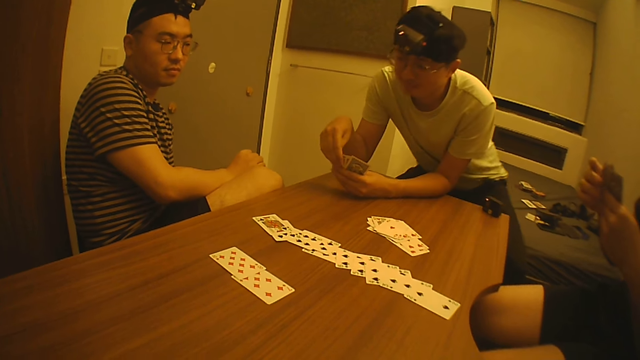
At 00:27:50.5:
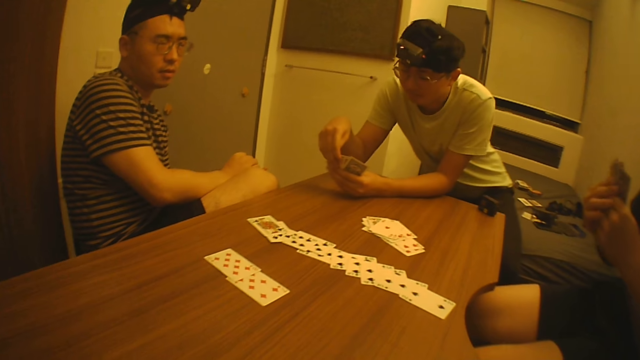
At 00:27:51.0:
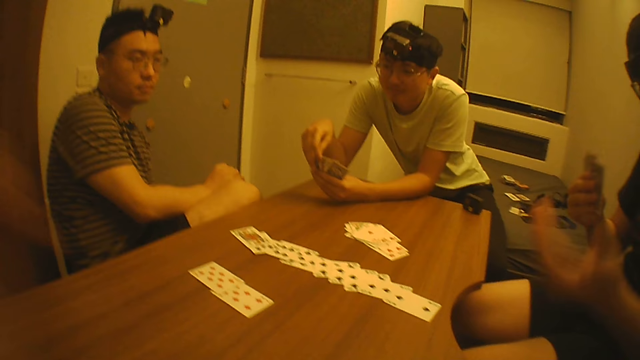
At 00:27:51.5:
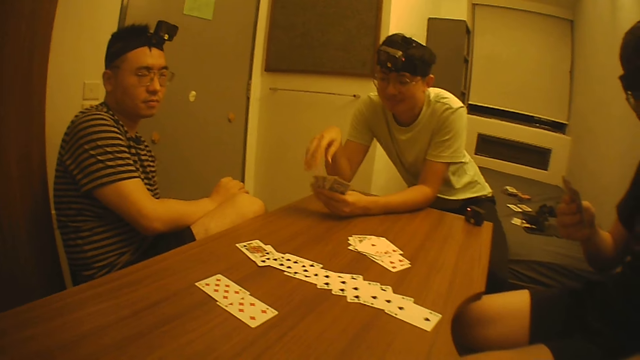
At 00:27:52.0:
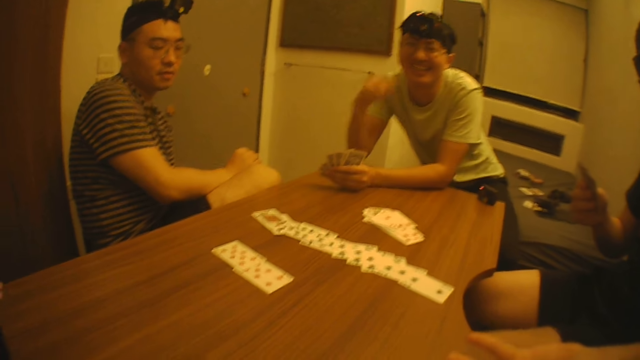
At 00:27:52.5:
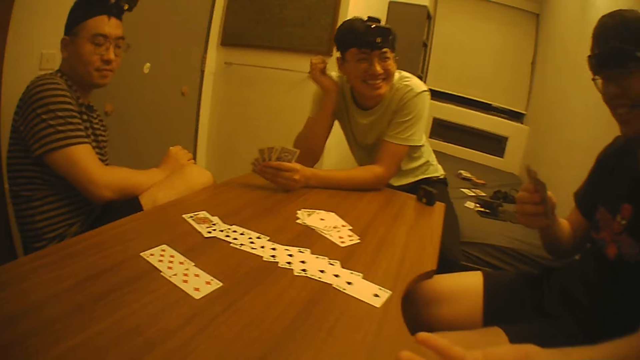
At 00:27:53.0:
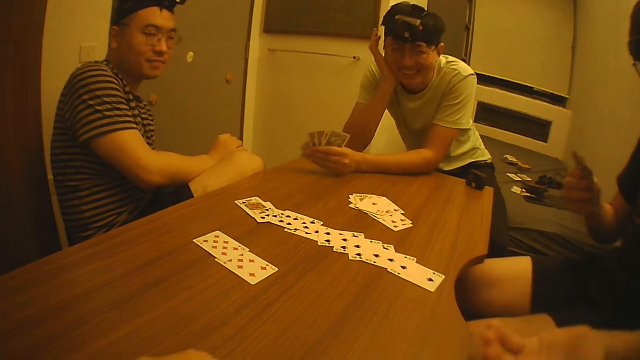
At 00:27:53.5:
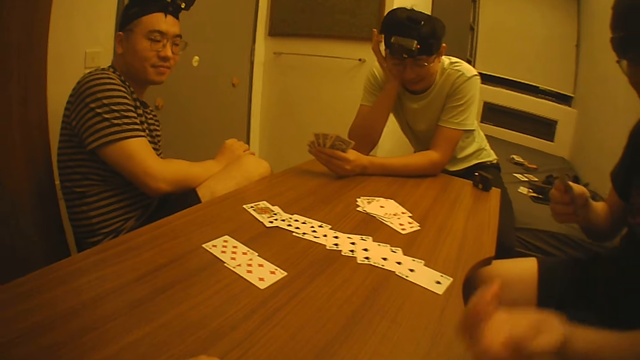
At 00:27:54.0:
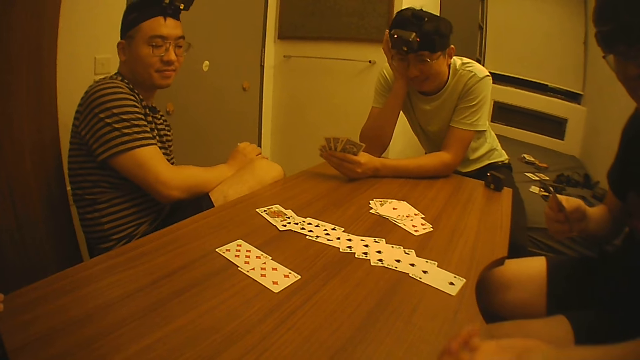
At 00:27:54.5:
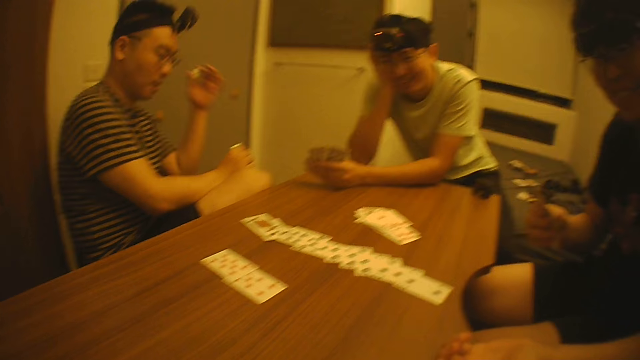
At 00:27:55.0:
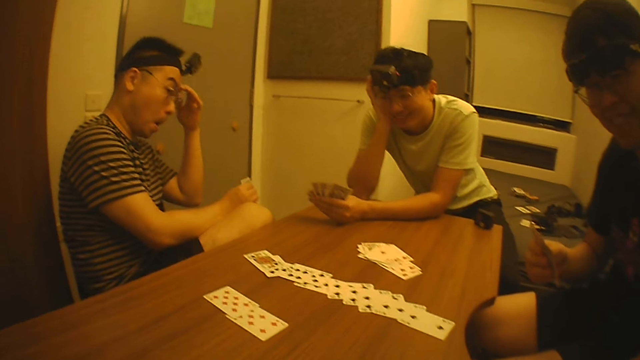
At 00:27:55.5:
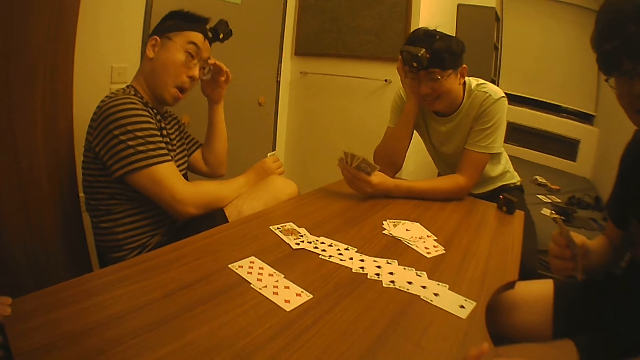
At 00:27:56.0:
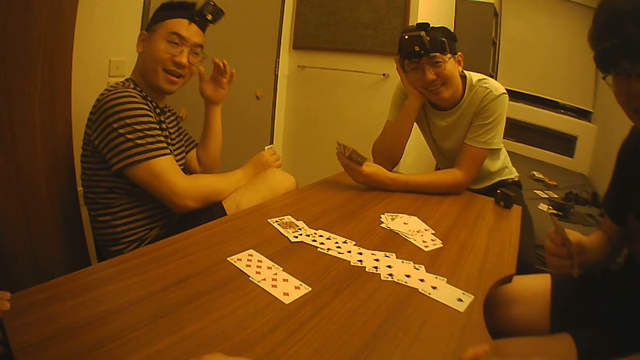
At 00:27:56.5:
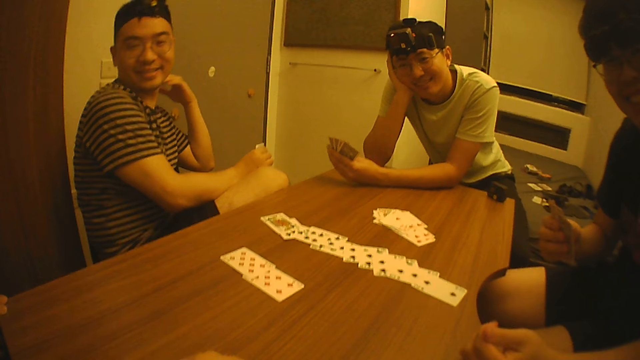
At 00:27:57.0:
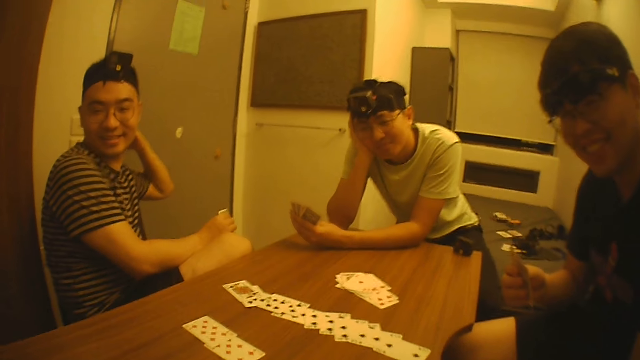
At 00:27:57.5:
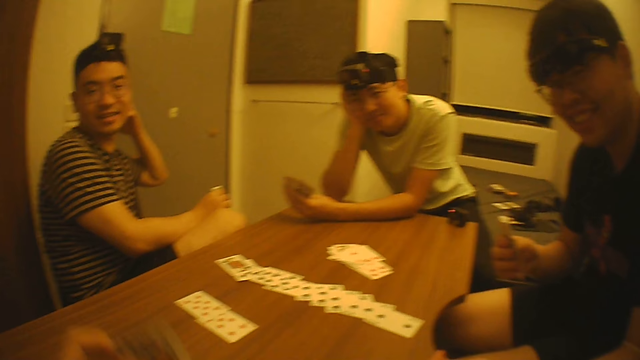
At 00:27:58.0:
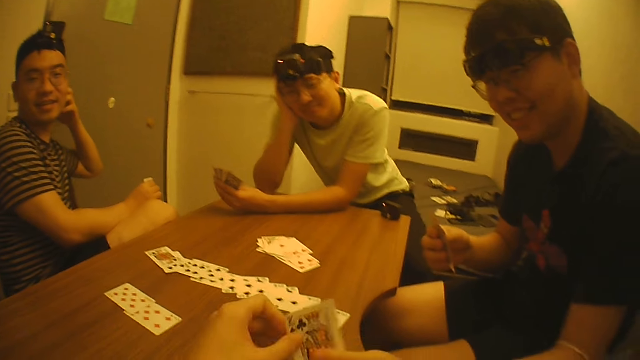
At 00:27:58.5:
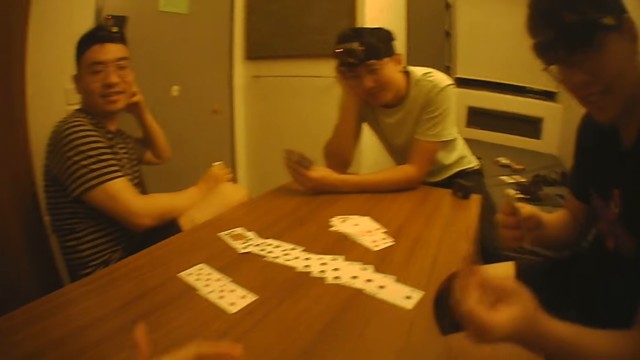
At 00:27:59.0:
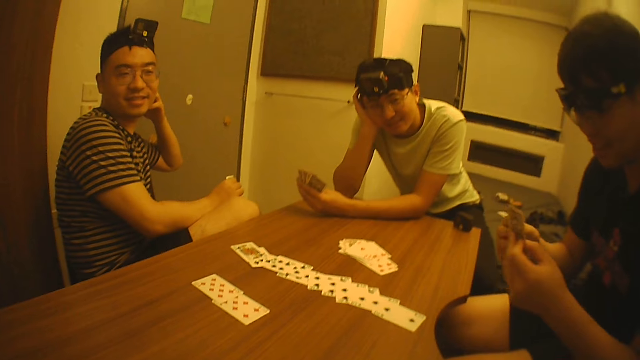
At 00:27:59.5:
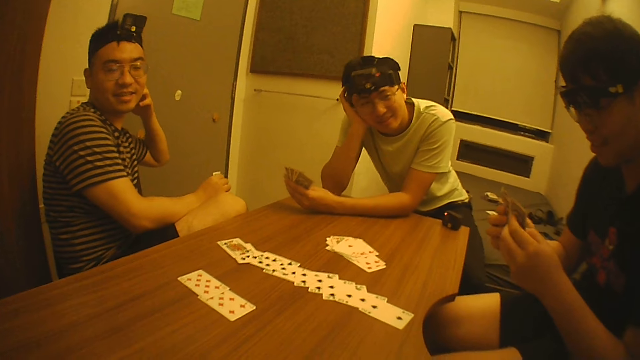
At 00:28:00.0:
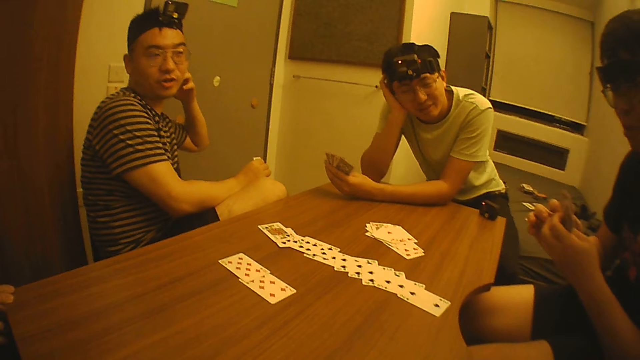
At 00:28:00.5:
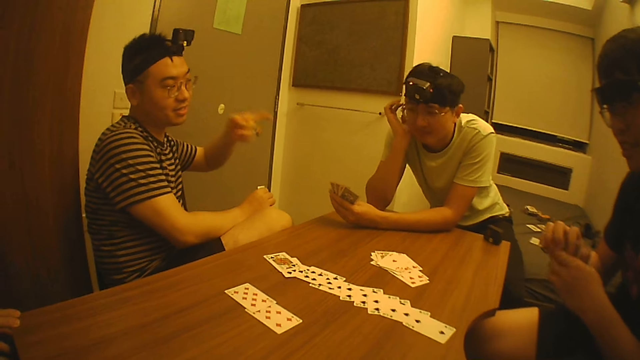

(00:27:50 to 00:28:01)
A man moves on the chair. The camera wearer interacts with another man. The other man talks to the camera wearer. The camera wearer passes another card to the other man with his right hand.

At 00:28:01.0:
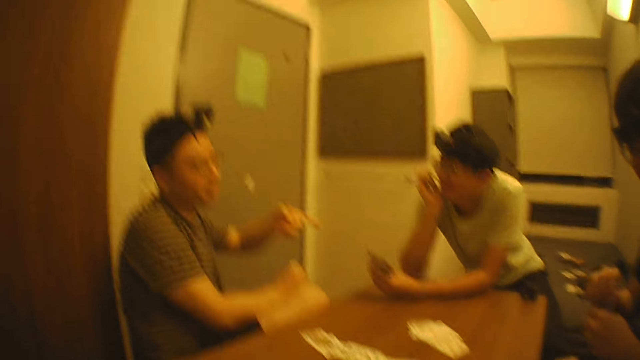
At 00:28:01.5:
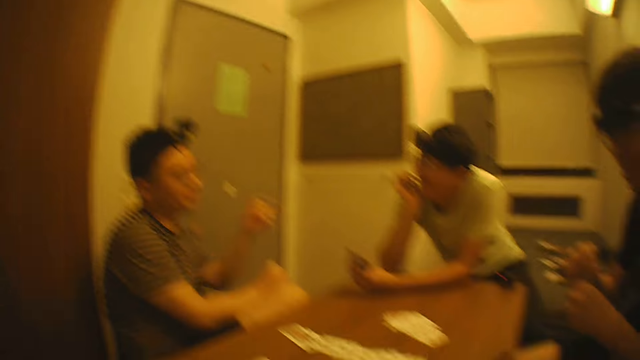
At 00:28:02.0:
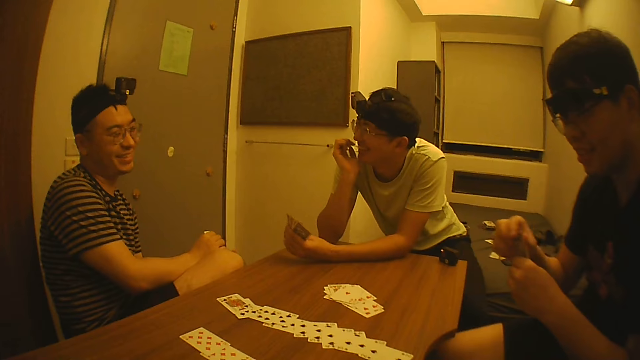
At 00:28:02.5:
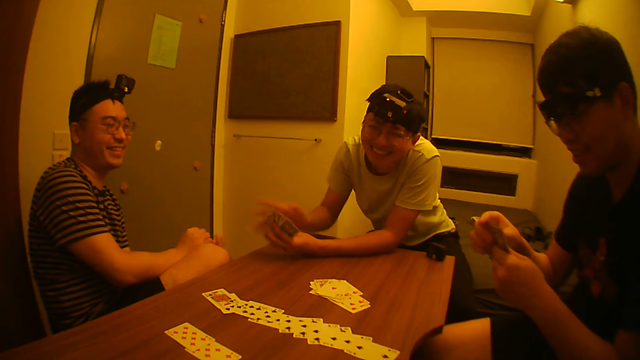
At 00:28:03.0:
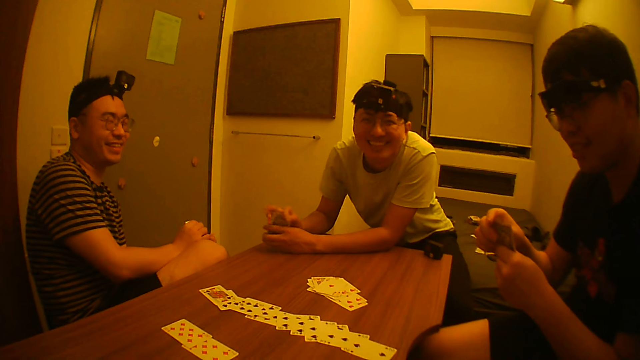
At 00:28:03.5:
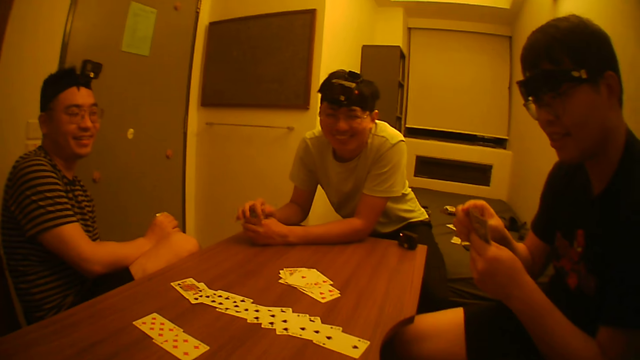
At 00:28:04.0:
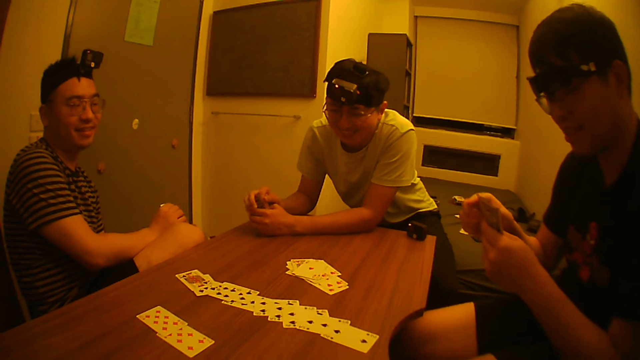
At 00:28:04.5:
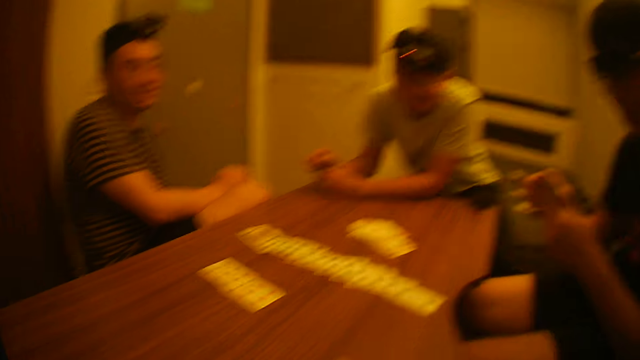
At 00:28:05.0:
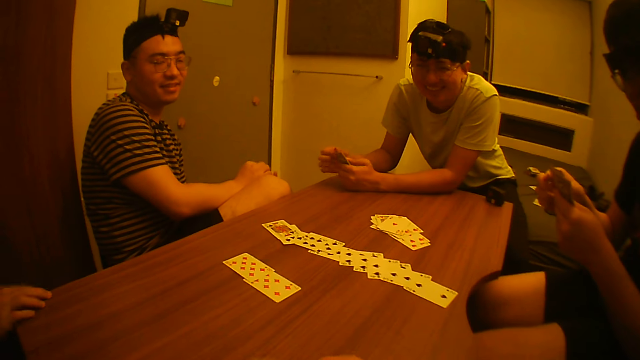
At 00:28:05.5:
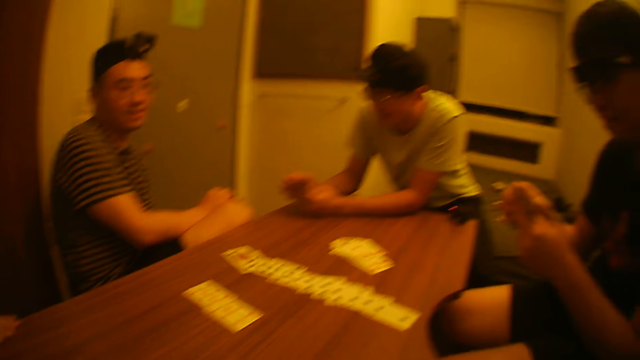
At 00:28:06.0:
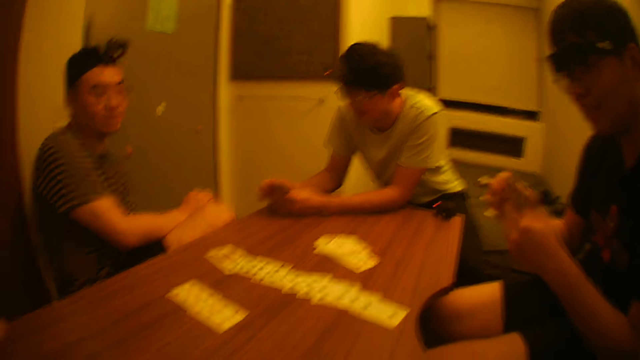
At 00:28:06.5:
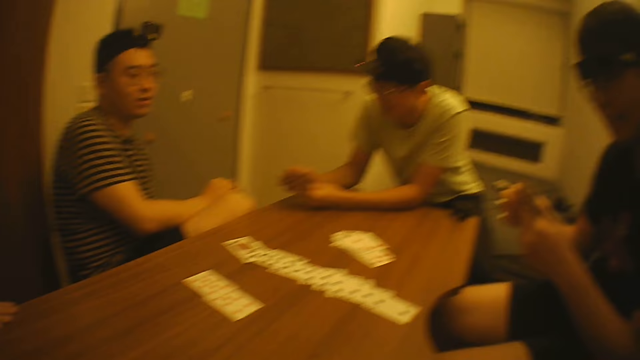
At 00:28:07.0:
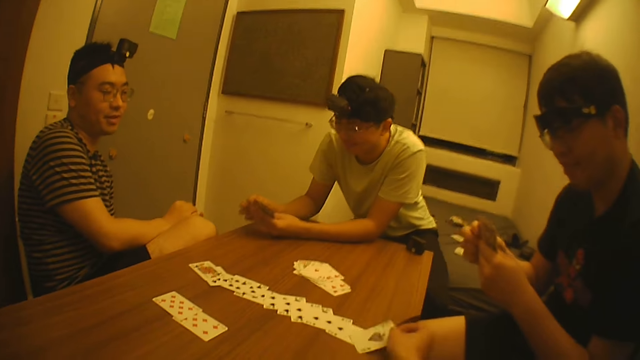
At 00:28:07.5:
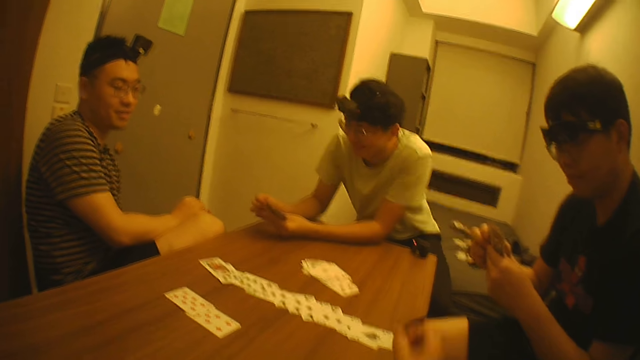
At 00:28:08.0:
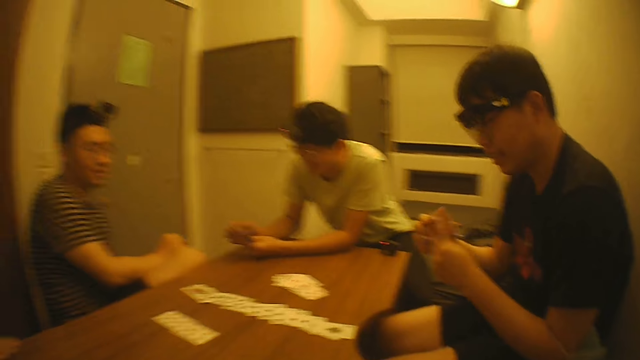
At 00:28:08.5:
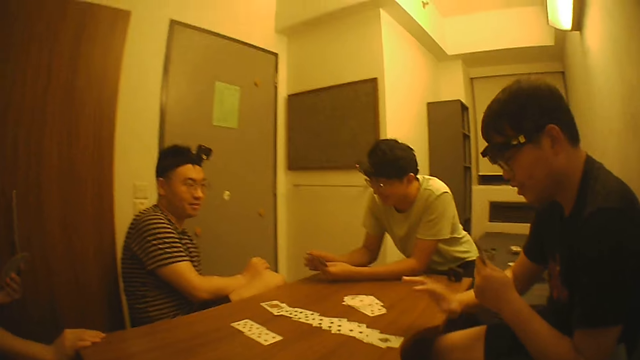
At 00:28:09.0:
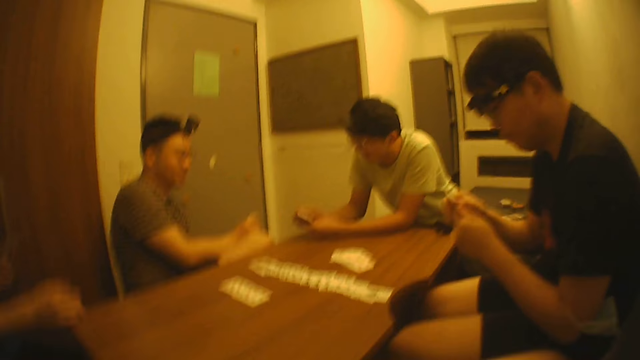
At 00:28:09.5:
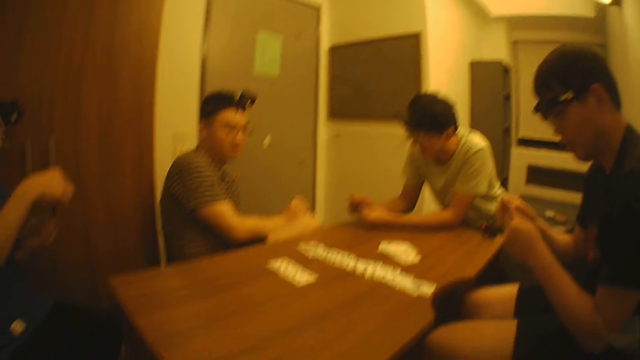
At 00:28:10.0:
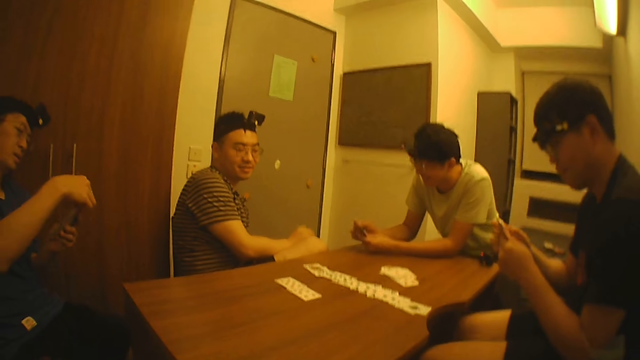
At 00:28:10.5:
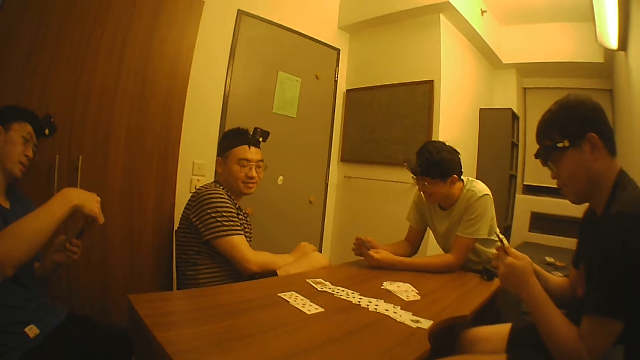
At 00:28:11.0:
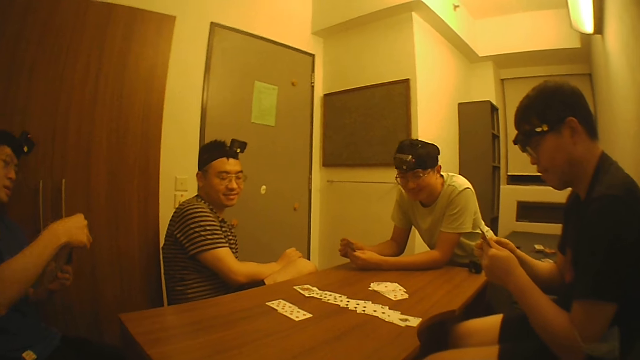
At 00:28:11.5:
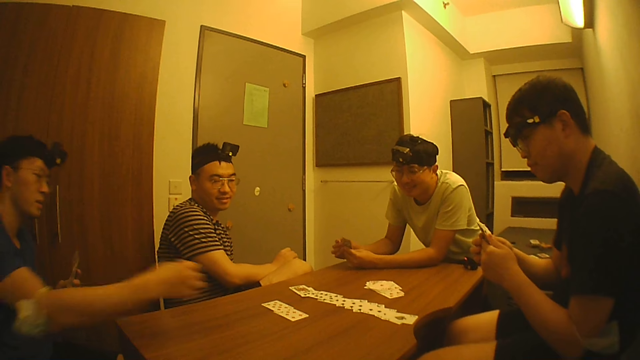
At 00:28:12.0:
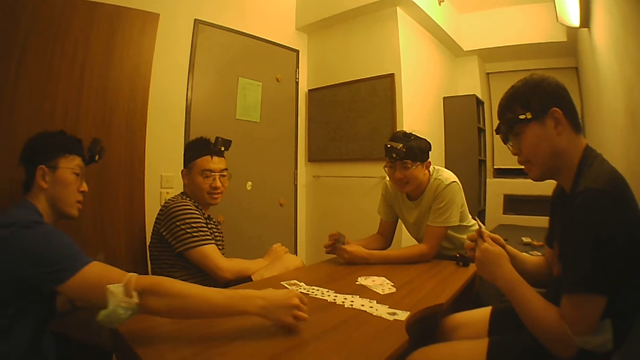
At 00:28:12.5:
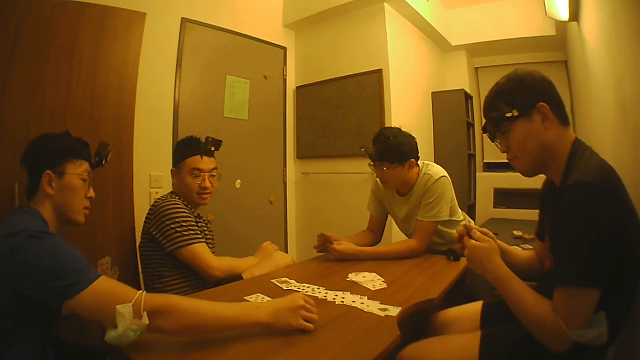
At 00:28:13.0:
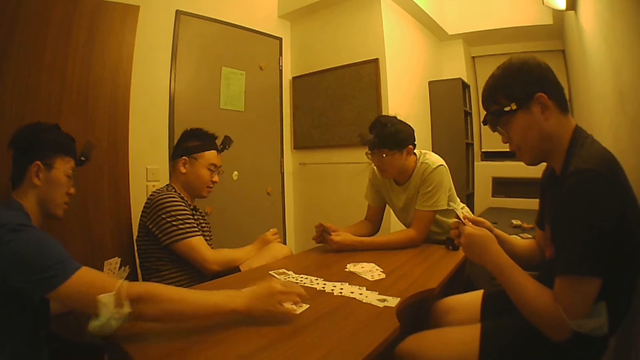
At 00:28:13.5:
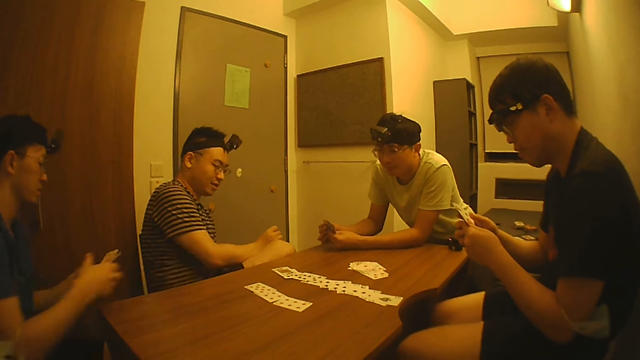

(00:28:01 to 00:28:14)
A man points to another man. The second man laughs. The camera wearer puts another card on the table with his right hand. He talks to the second man. A third man moves his hand. A fourth man puts another card on the table with his right hand.
